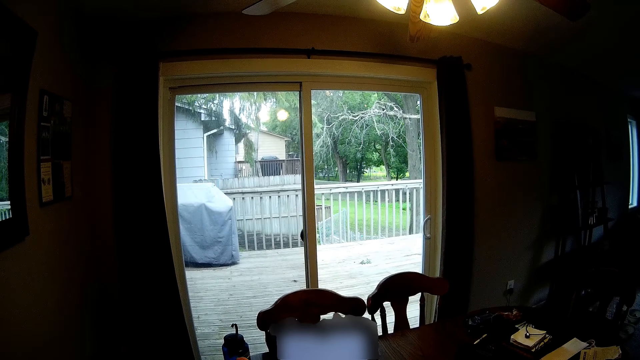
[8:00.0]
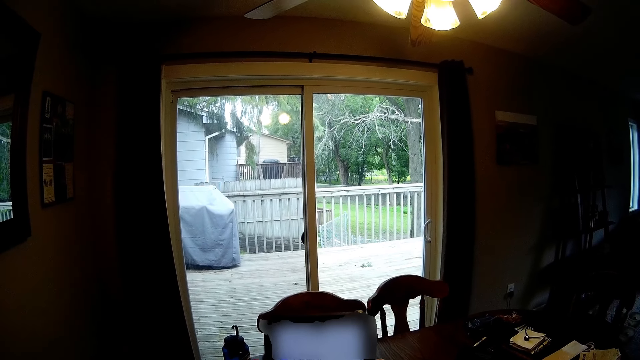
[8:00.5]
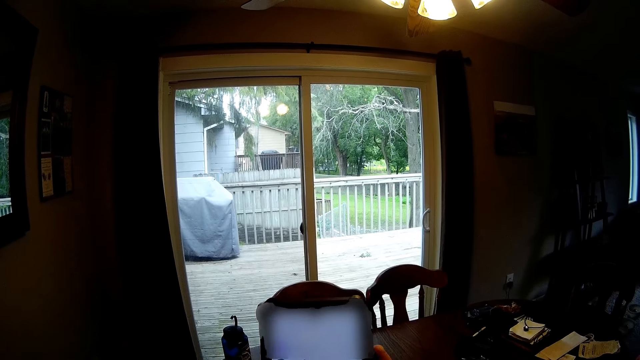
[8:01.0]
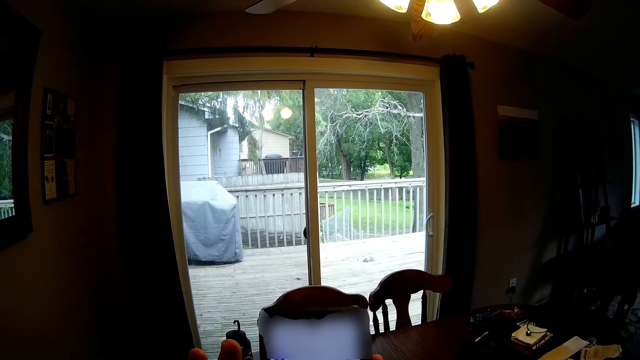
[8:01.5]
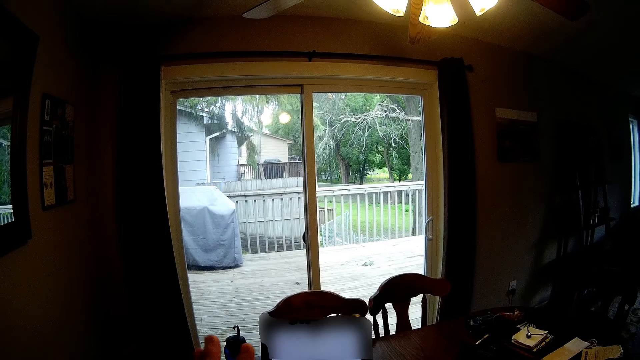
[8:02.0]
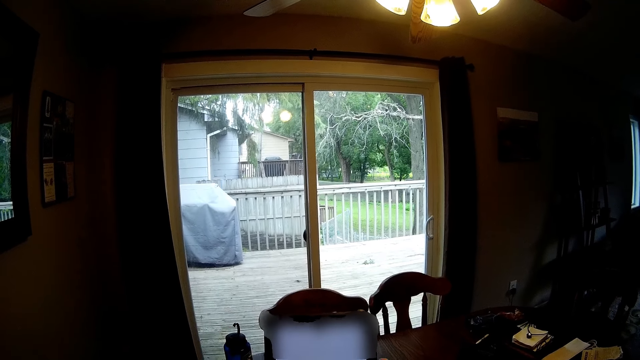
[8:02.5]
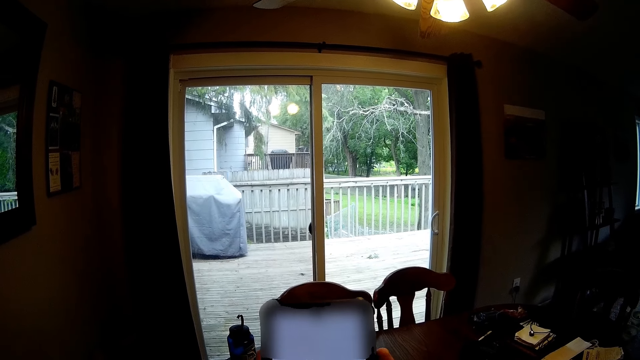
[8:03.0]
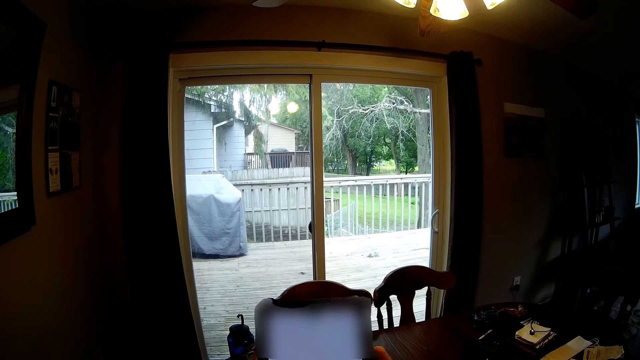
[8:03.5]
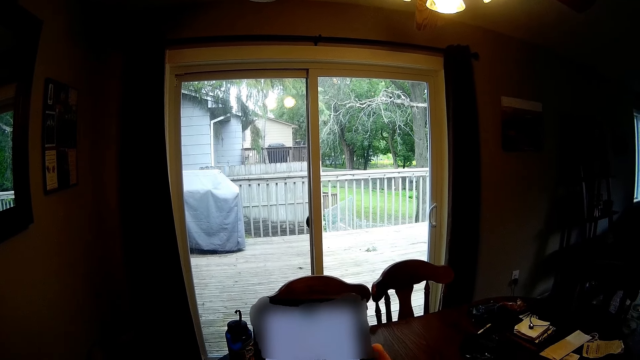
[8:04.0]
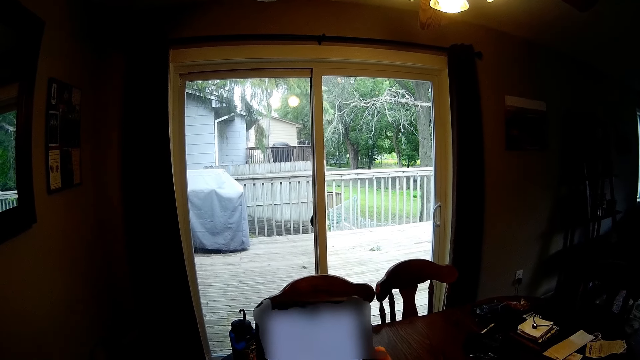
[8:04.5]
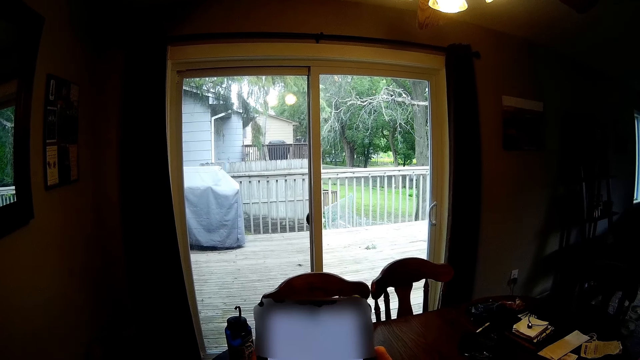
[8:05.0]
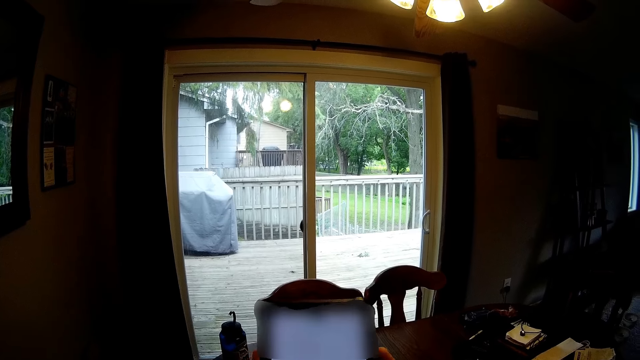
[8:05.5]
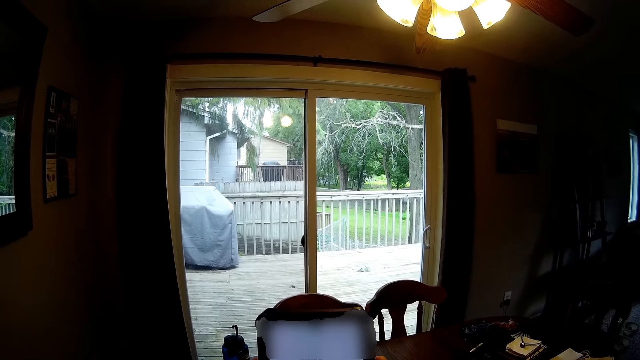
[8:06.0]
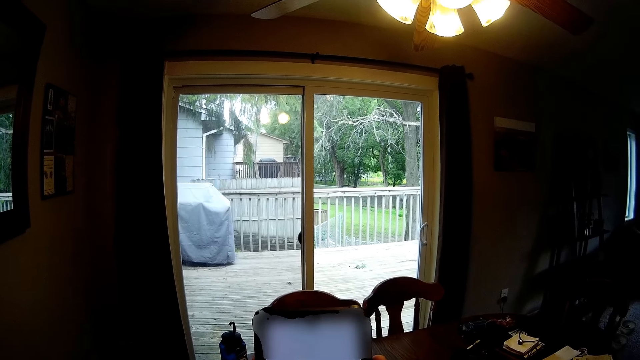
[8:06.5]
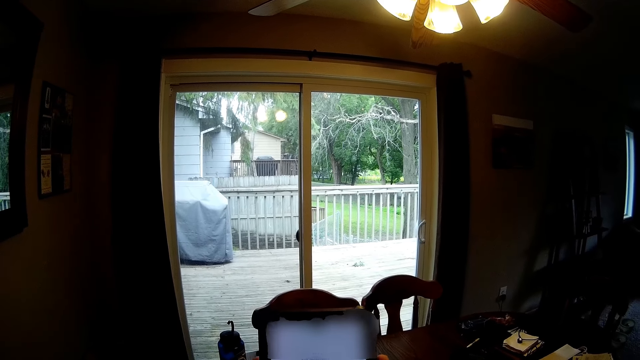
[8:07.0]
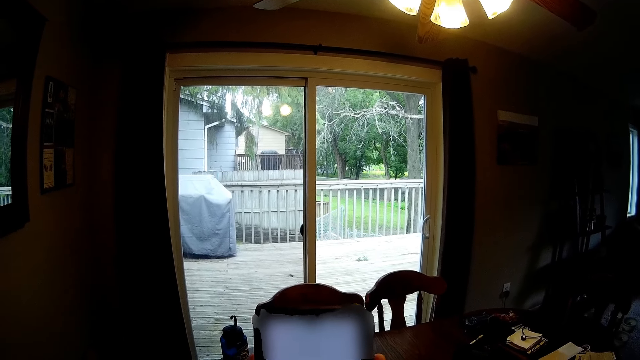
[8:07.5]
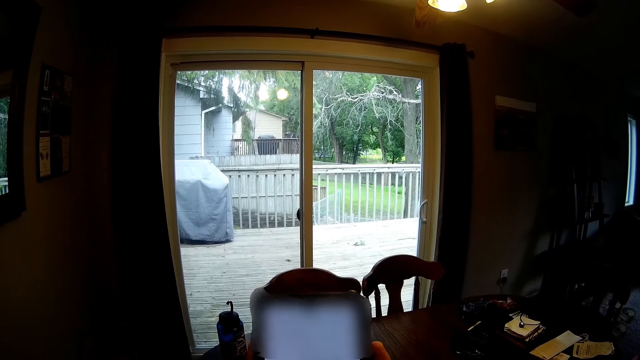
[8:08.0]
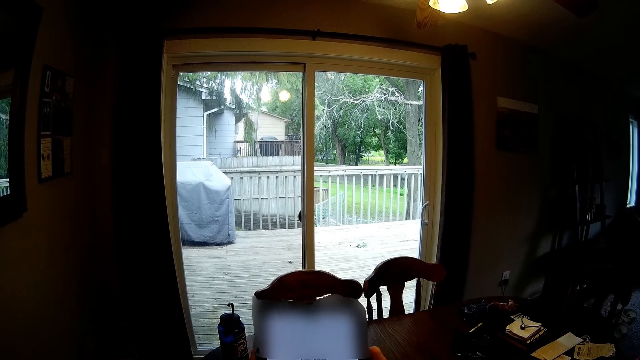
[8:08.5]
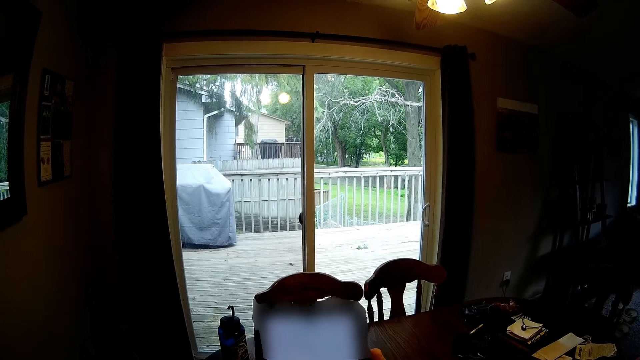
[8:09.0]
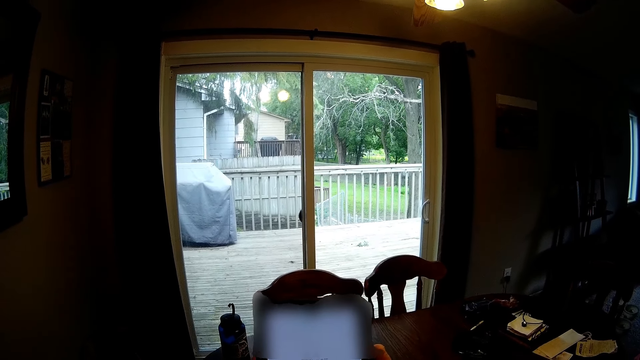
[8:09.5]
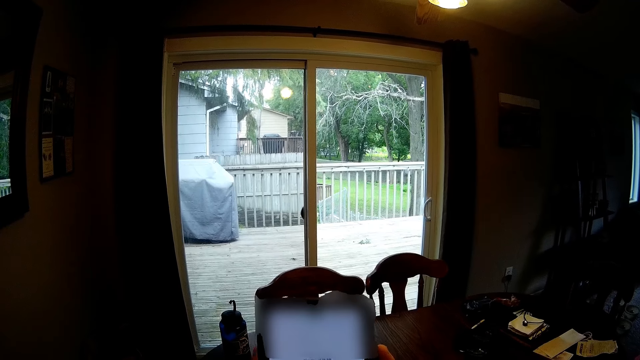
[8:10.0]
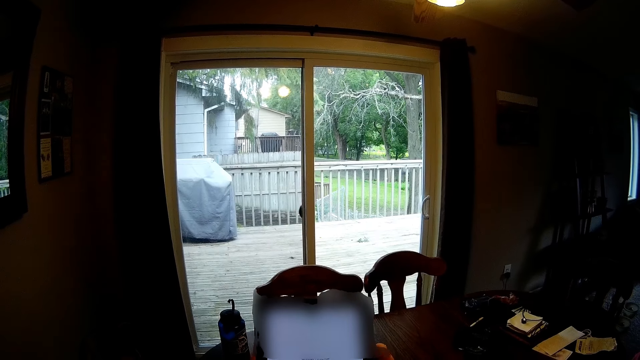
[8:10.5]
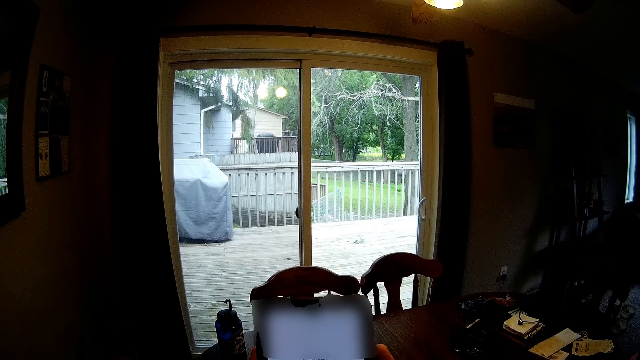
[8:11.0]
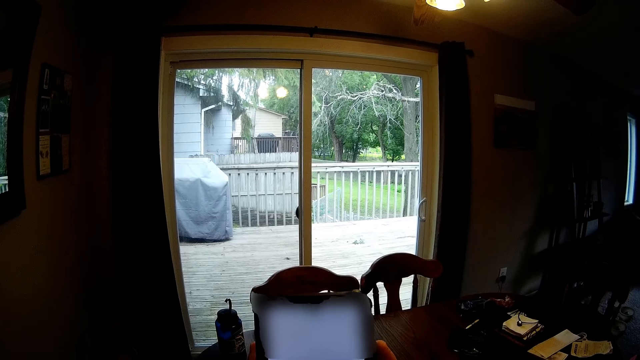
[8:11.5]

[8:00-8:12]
The camera wearer operates a phone with a hand. They hold the phone with hands.

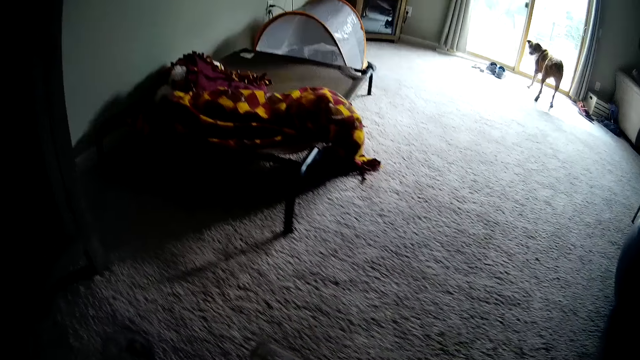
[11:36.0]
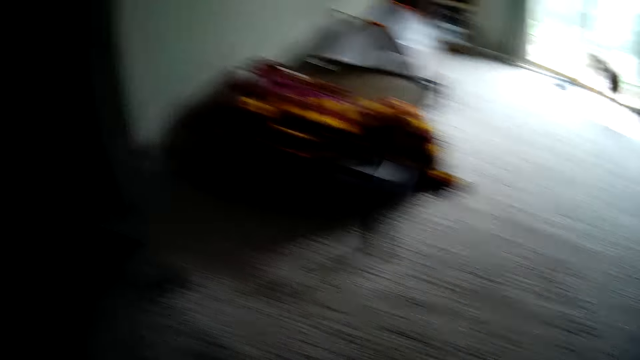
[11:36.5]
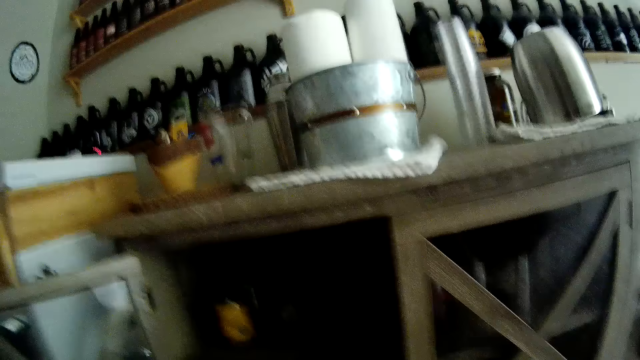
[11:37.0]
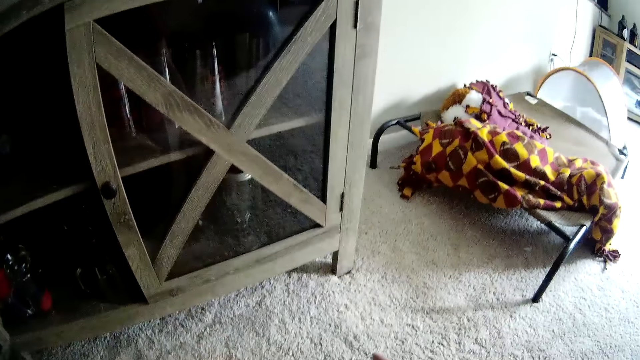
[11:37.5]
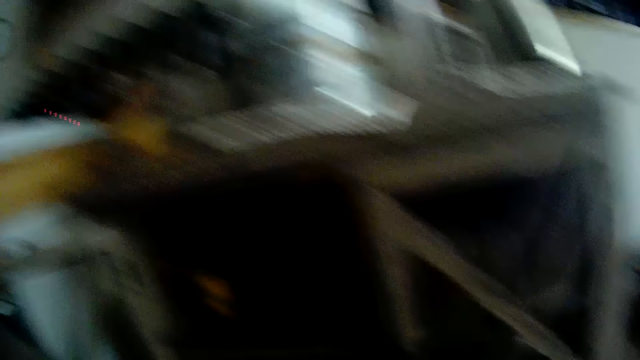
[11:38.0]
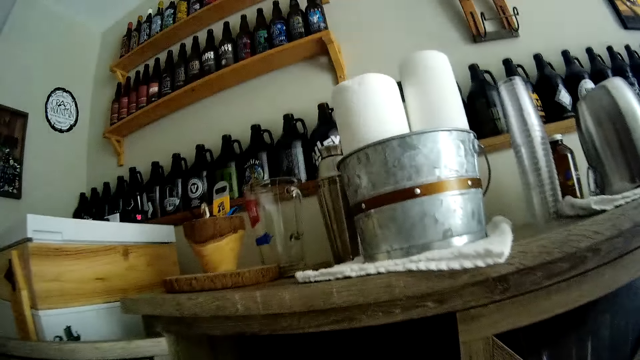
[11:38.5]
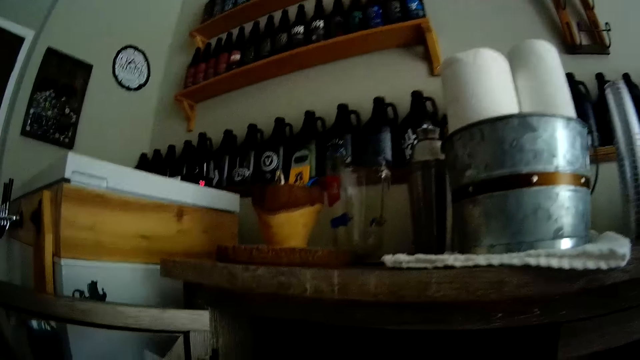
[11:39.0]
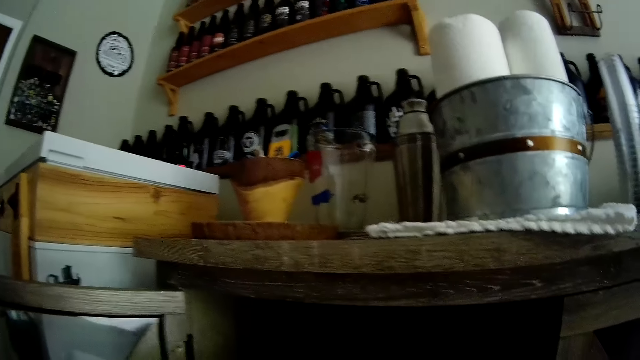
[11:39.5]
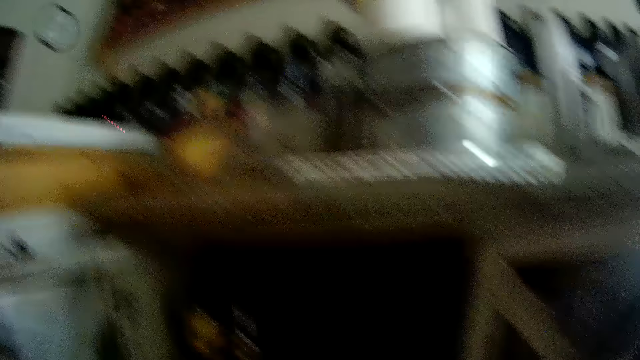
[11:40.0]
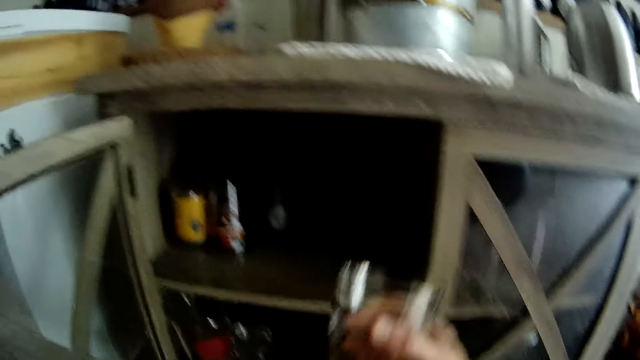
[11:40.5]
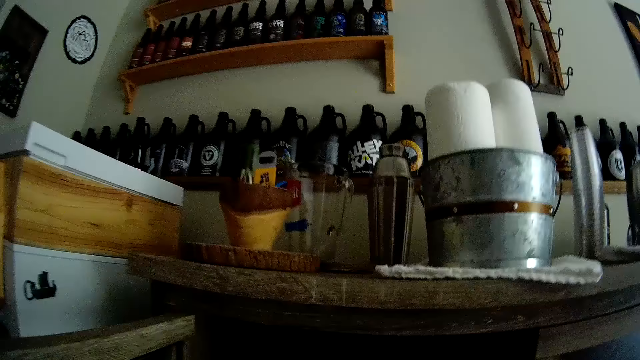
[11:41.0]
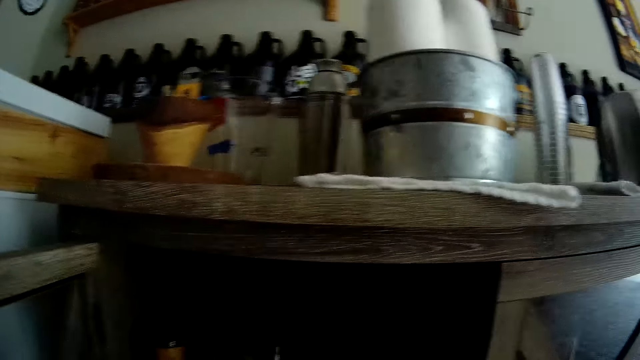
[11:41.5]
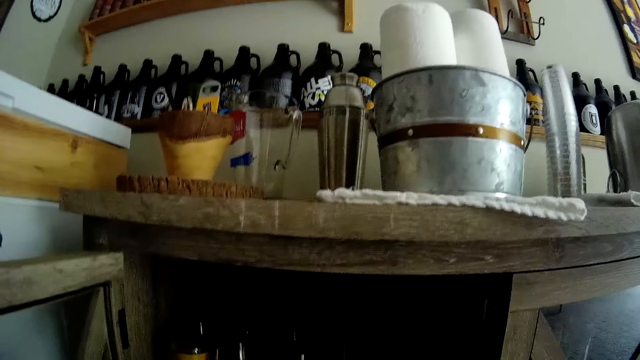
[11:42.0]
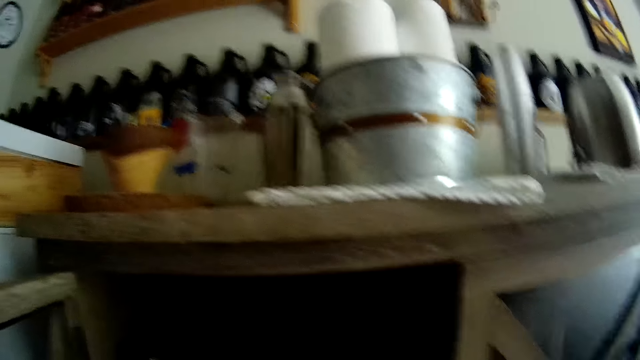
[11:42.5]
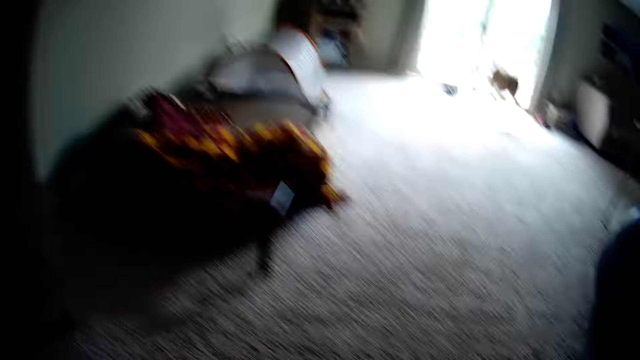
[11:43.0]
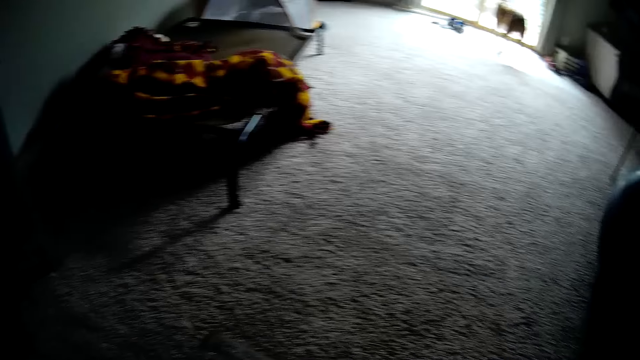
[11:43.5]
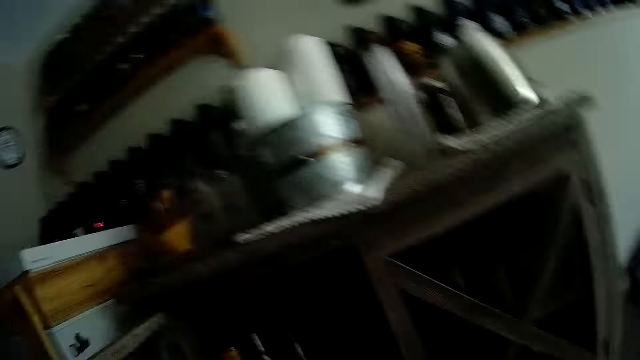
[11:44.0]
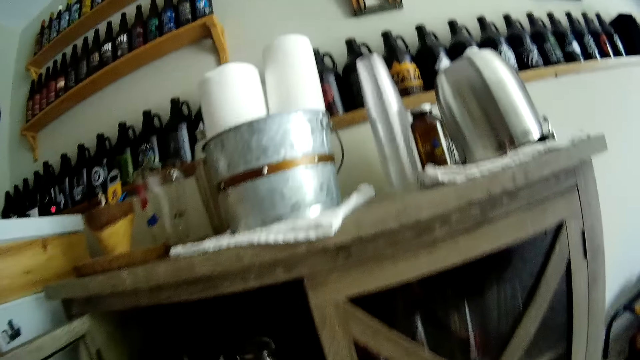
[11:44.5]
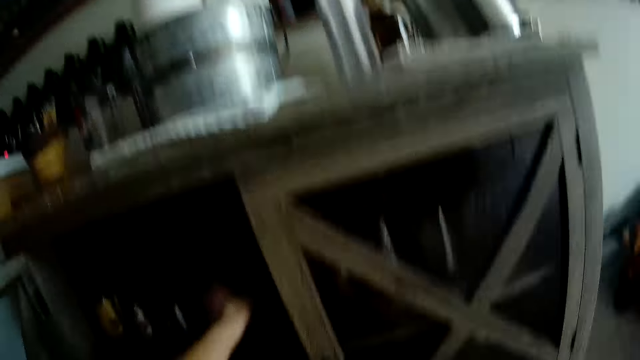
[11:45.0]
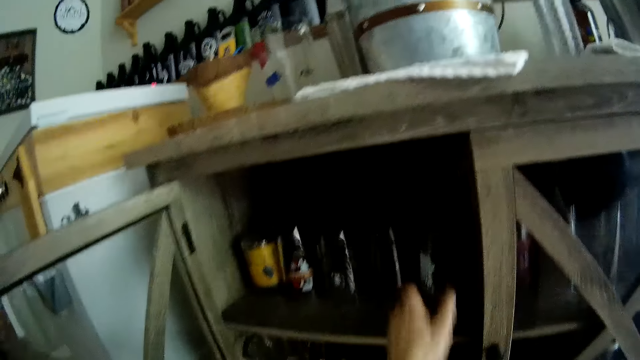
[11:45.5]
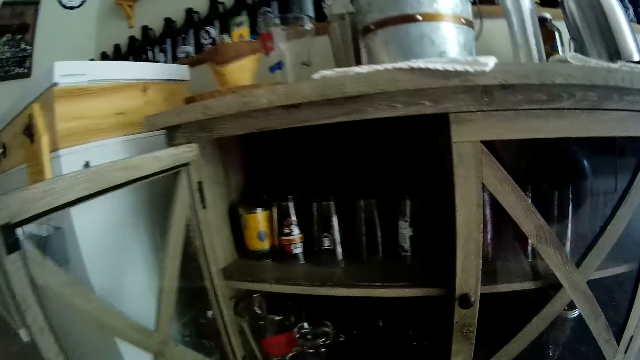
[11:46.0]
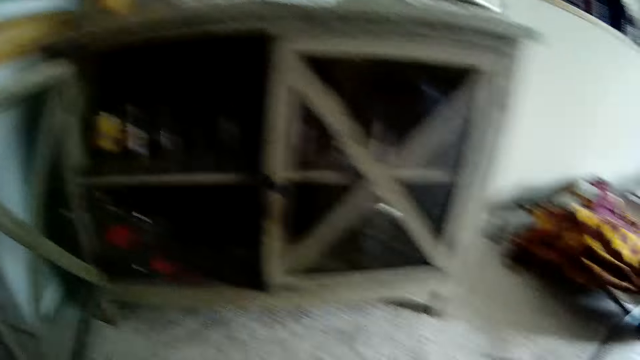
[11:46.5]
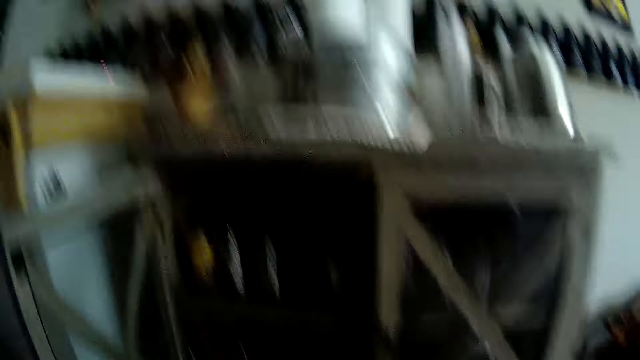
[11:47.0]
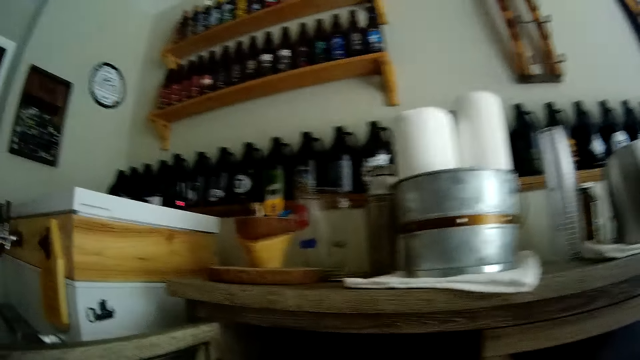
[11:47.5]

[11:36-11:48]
The camera wearer holds a glass with a hand. They place the glass cups into another cupboard or cabinet in the living room with a hand. They put down the glass in the cabinet with a hand again.
